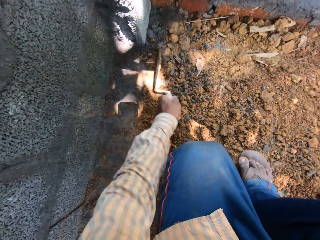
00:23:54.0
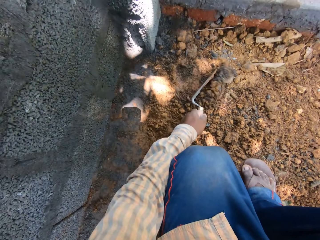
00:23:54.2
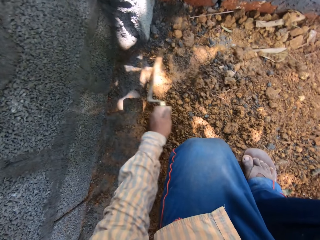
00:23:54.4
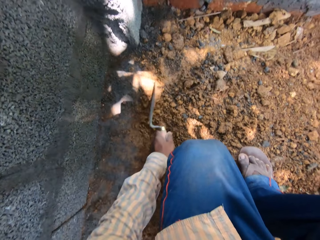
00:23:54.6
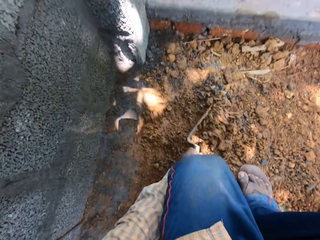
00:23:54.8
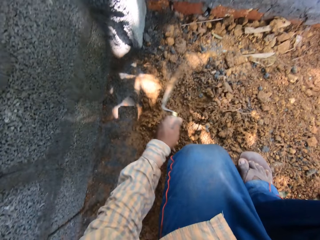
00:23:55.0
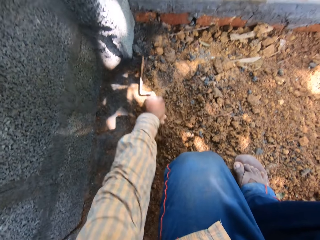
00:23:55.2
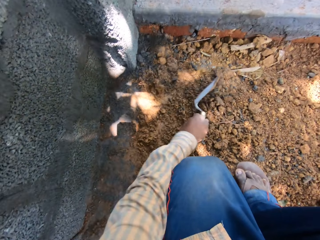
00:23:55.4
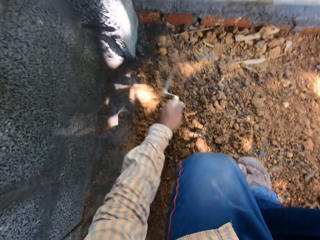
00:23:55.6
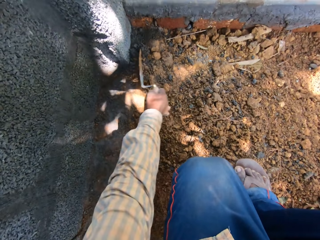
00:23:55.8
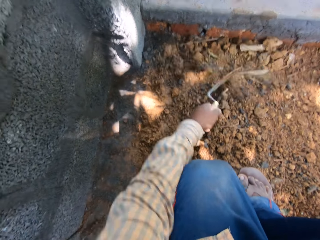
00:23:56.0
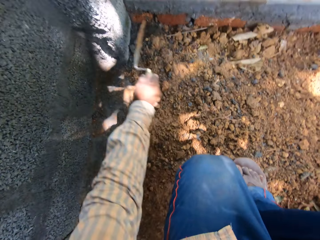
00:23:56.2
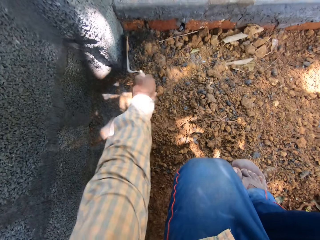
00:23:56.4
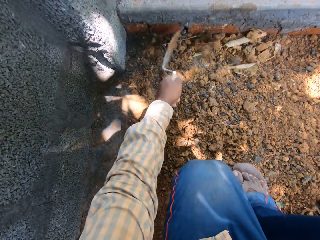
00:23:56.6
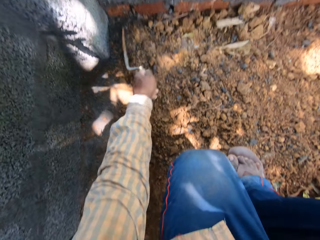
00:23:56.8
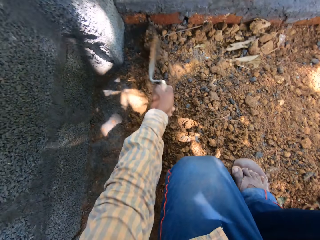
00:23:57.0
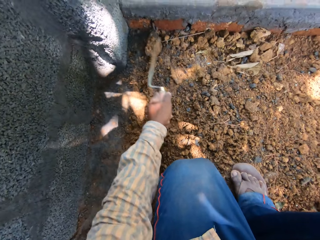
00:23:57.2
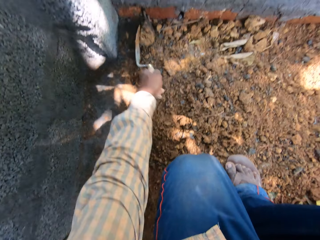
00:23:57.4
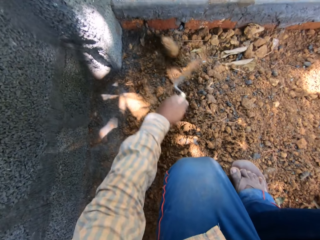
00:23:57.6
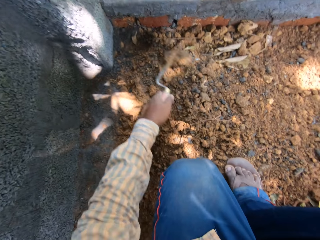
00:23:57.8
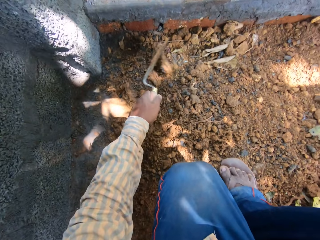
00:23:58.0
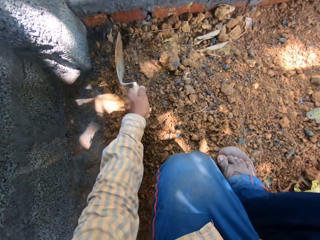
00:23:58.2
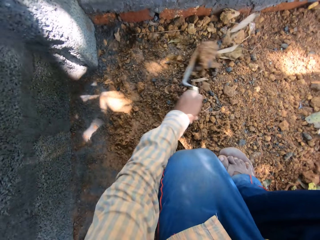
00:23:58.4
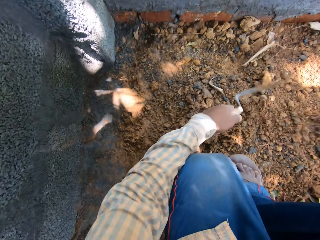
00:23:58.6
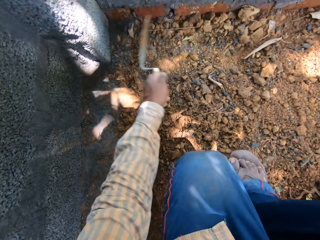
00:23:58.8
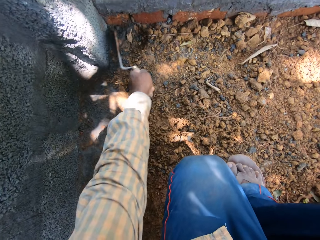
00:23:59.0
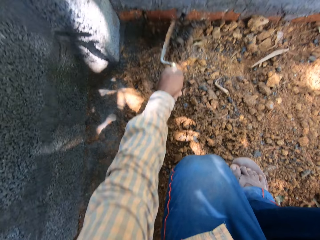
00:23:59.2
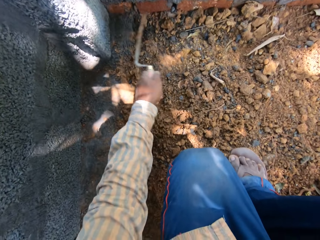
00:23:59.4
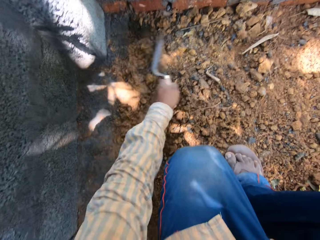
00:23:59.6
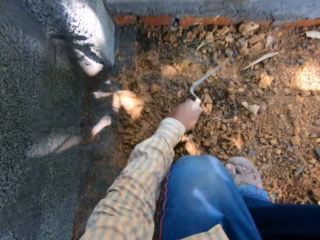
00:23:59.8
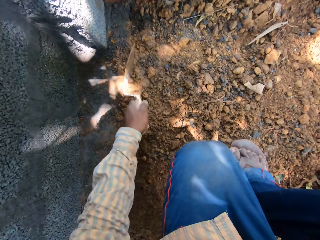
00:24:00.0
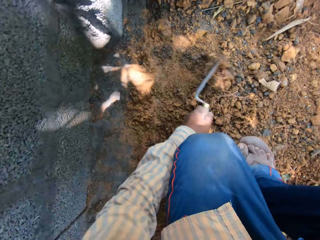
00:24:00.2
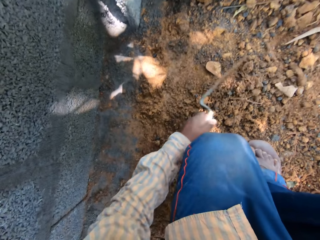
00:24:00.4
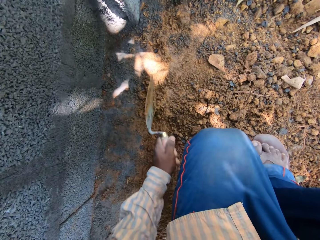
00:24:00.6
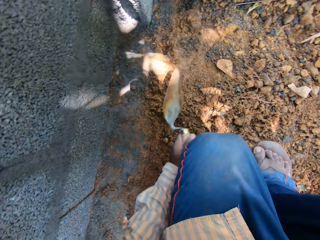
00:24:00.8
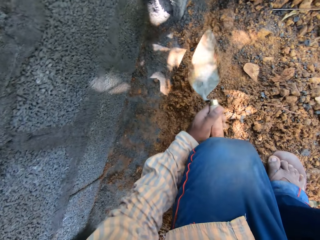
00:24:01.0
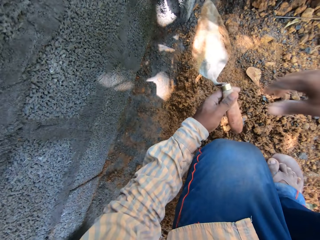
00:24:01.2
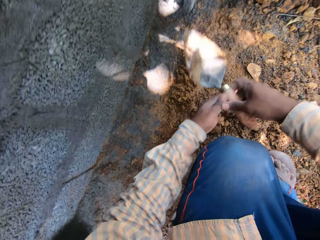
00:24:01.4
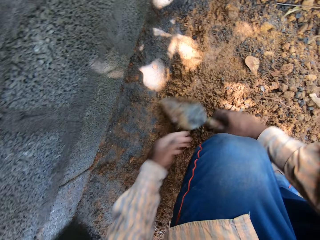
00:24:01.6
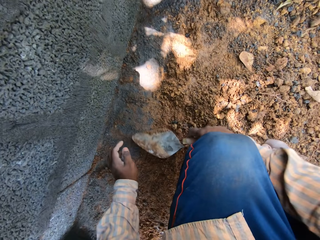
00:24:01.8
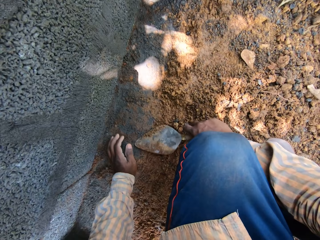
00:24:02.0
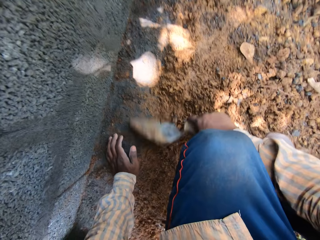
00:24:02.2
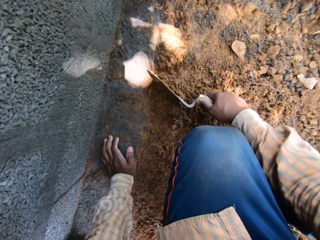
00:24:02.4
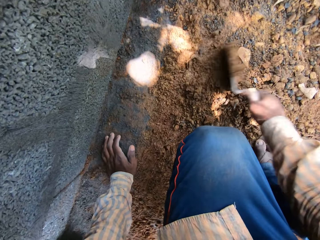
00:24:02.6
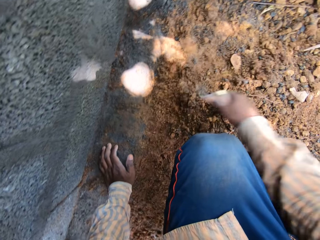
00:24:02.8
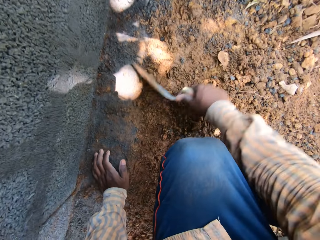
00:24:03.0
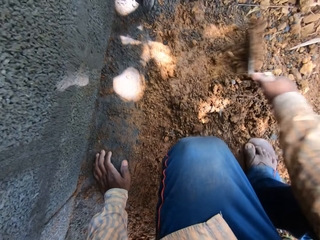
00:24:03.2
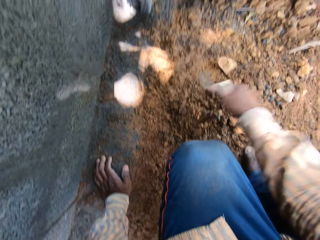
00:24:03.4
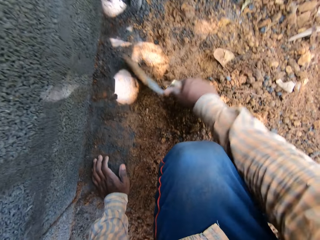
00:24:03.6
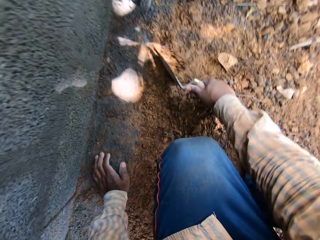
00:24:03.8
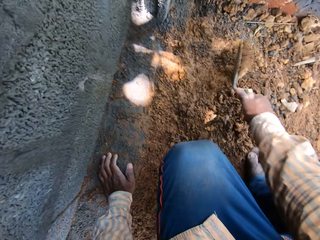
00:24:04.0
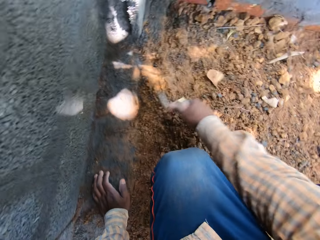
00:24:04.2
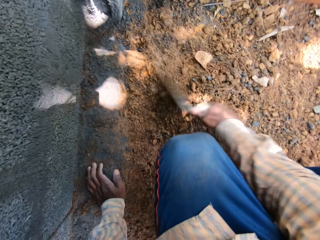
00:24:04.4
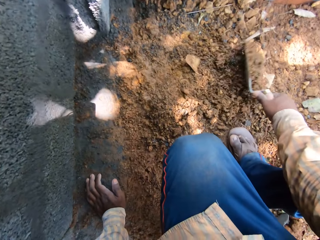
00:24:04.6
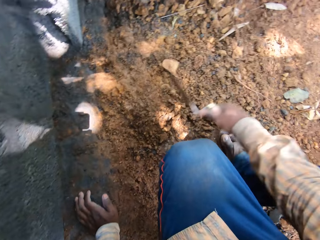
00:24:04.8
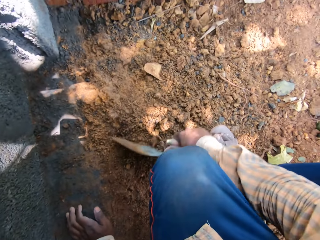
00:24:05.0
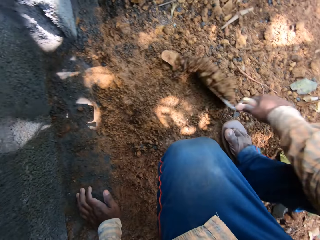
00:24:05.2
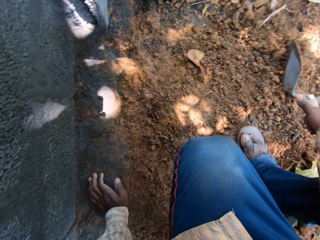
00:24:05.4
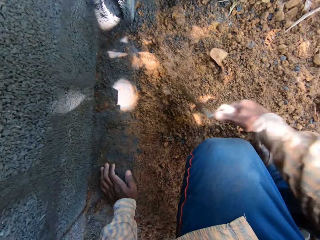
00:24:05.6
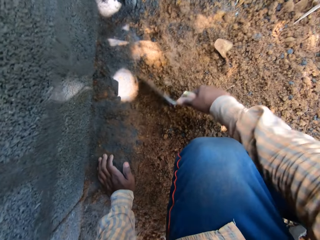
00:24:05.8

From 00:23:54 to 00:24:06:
The camera wearer passes the hand shovel from his left hand to his right hand. He clears the sand on the ground with the hand shovel in his right hand.

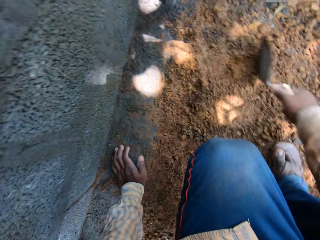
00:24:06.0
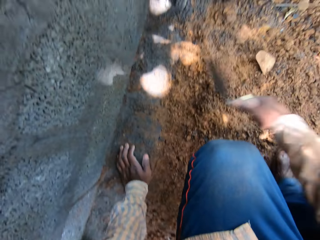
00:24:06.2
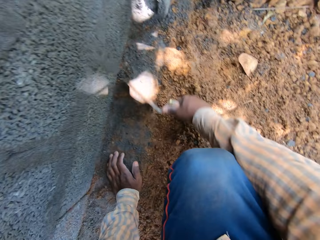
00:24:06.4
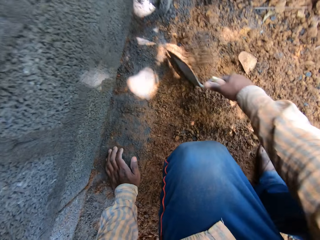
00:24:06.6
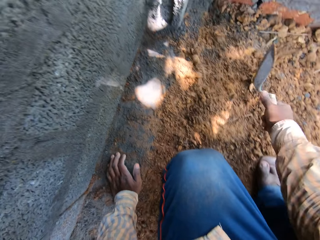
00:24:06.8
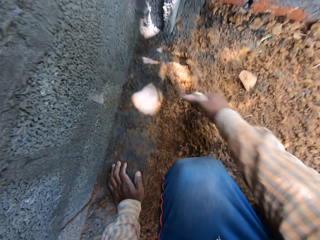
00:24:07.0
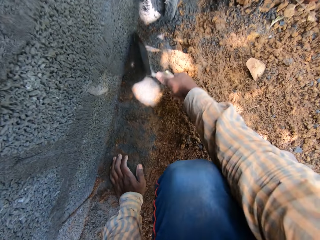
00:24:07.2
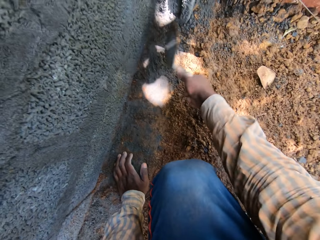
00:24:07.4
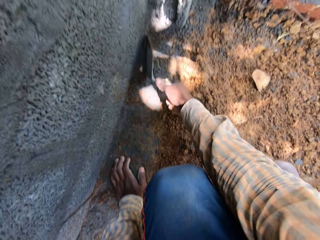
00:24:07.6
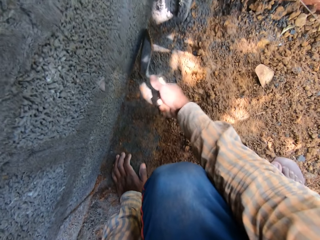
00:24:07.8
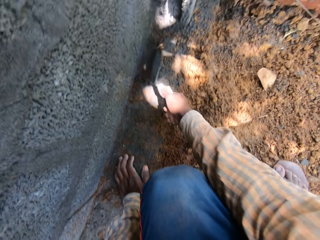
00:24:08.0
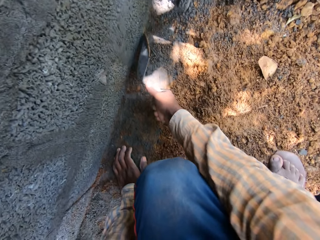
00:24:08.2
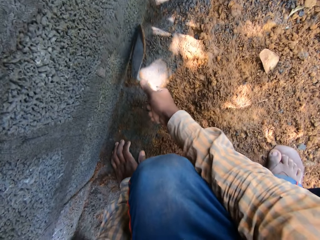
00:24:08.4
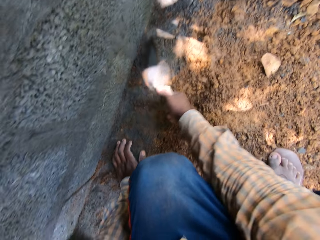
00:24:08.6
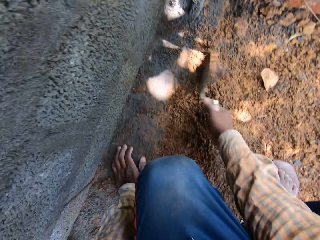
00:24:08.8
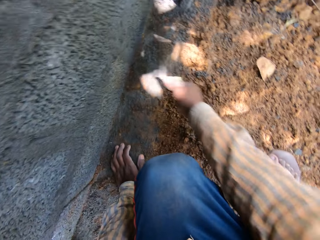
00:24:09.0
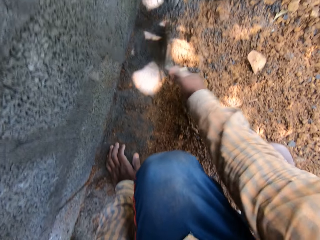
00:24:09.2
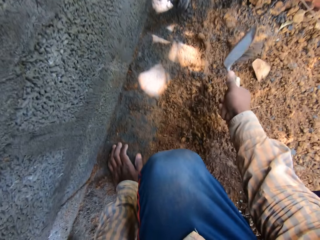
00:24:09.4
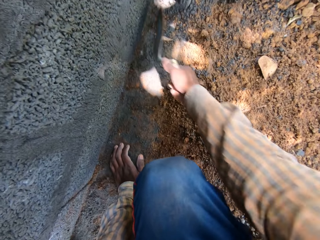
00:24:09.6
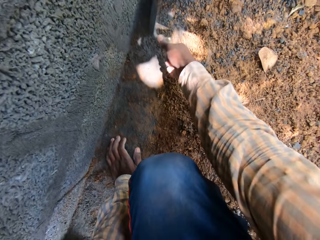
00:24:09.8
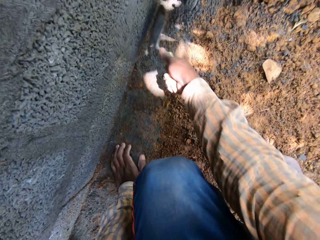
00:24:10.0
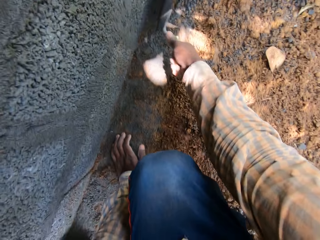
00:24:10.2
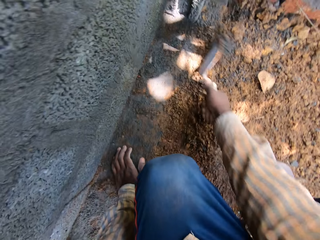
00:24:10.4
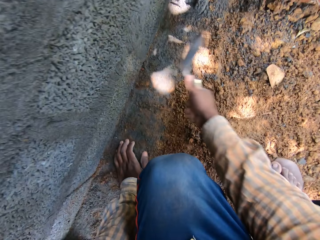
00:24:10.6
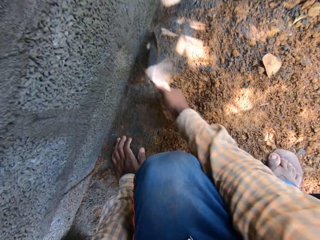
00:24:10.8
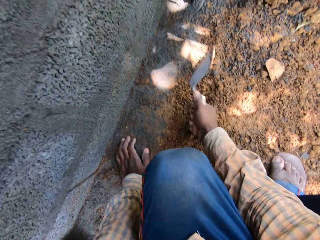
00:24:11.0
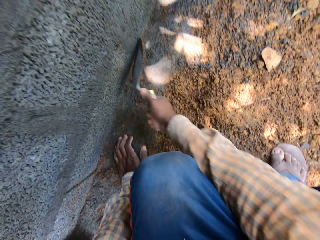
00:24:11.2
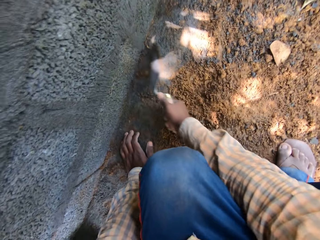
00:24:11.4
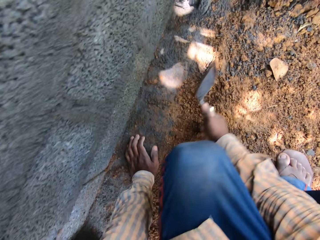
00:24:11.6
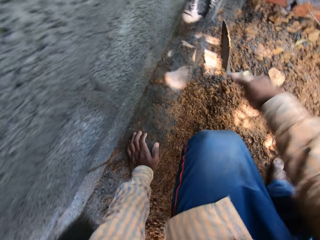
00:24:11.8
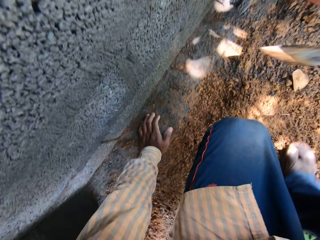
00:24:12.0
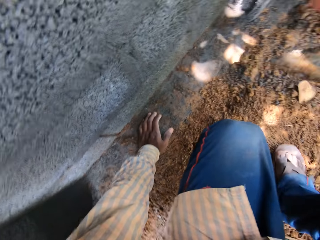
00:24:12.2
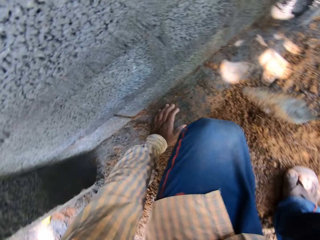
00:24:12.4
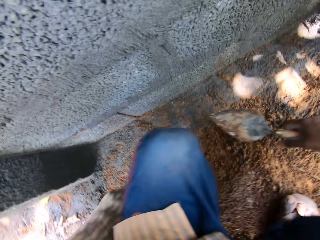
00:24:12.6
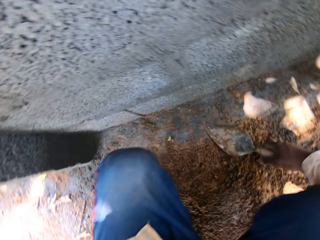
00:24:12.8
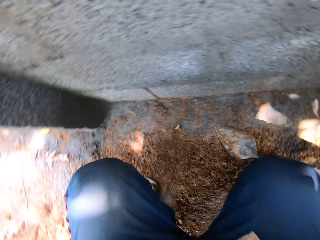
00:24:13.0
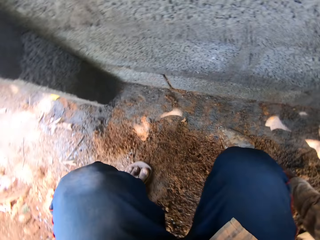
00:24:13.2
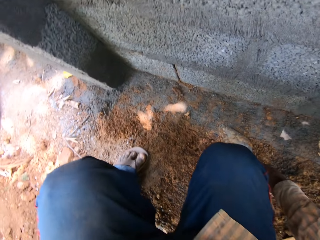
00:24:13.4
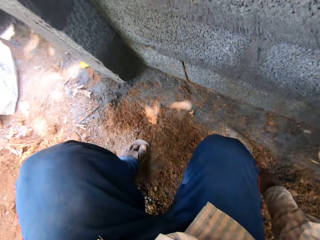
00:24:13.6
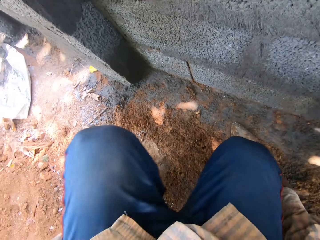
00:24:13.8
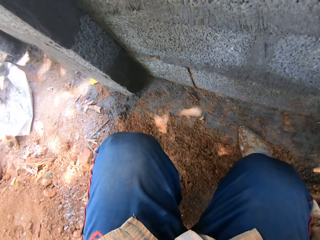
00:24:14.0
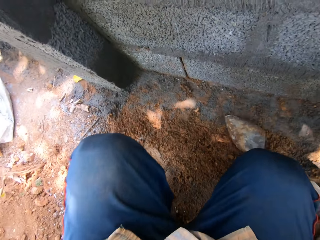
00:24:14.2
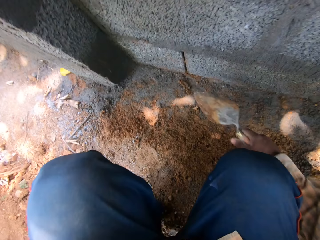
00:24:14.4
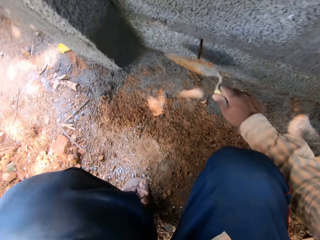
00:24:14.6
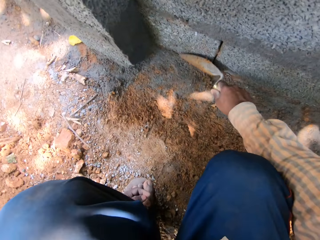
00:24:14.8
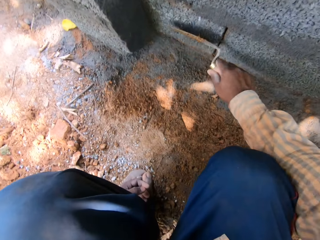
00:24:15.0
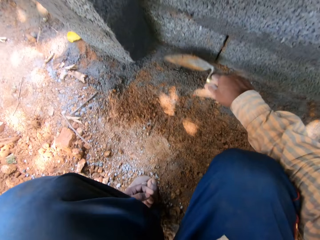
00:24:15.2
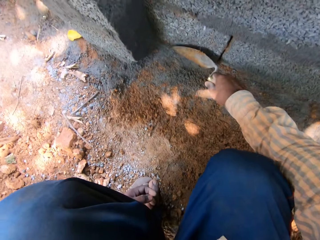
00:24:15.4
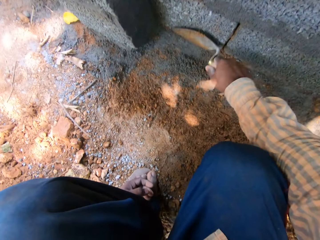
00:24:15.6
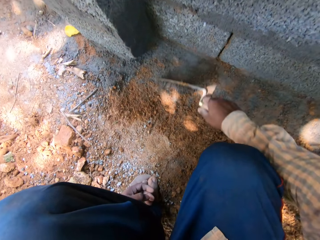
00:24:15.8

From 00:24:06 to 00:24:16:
The camera wearer holds a trowel. They move soil with the trowel.
